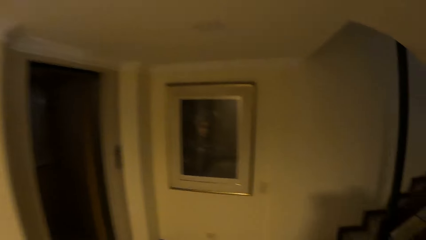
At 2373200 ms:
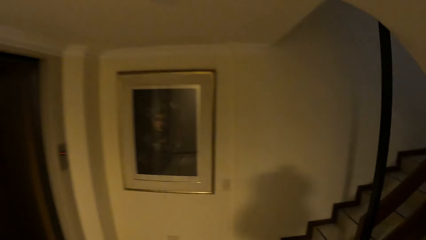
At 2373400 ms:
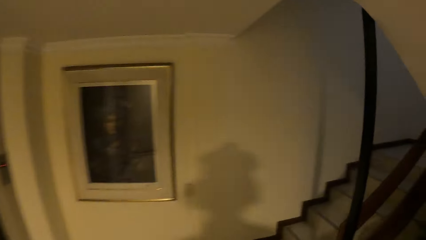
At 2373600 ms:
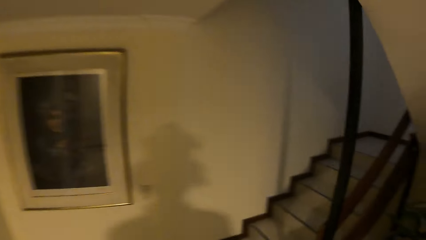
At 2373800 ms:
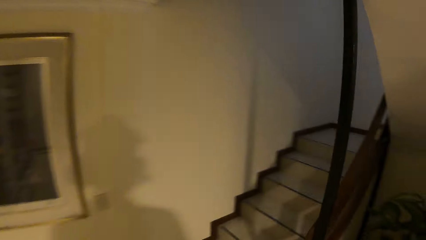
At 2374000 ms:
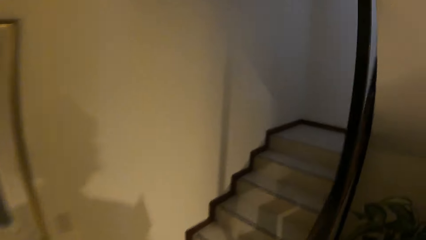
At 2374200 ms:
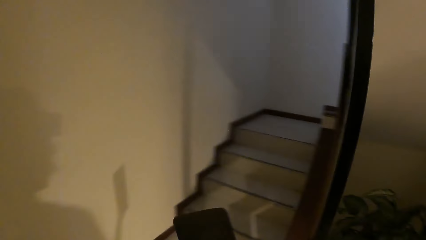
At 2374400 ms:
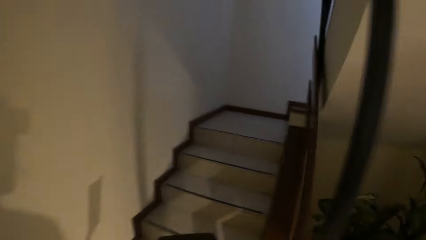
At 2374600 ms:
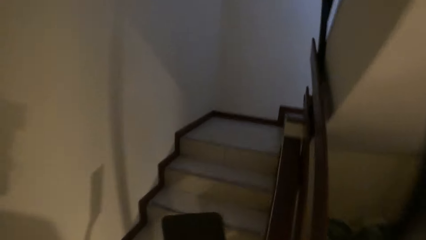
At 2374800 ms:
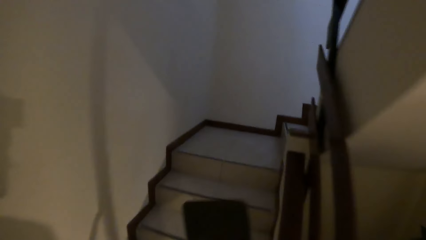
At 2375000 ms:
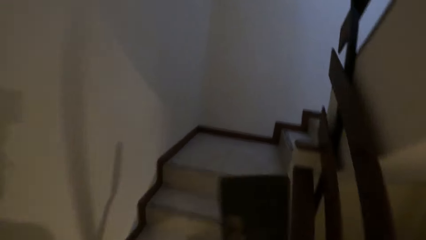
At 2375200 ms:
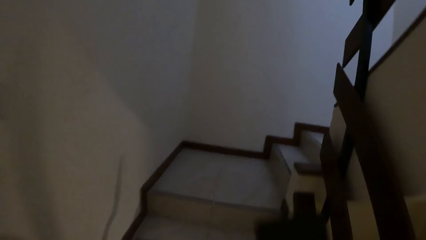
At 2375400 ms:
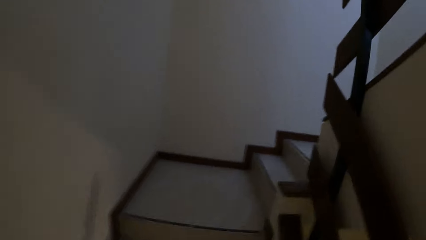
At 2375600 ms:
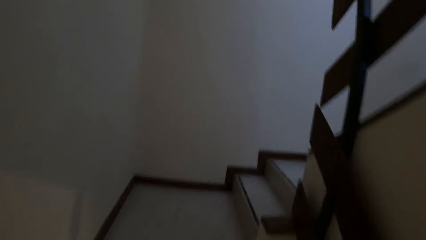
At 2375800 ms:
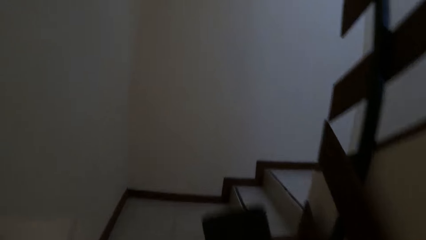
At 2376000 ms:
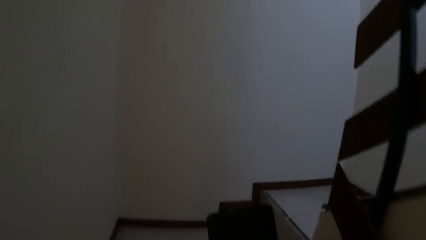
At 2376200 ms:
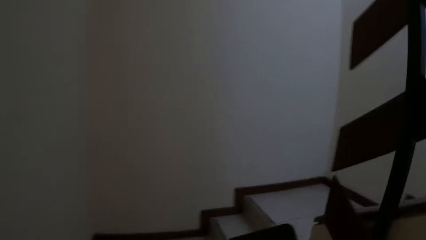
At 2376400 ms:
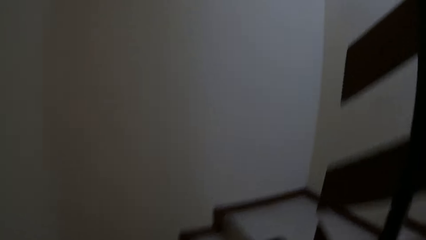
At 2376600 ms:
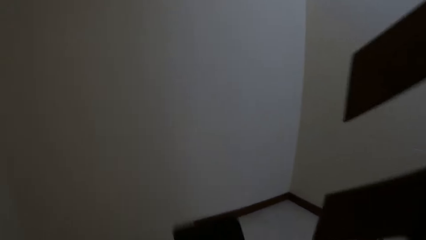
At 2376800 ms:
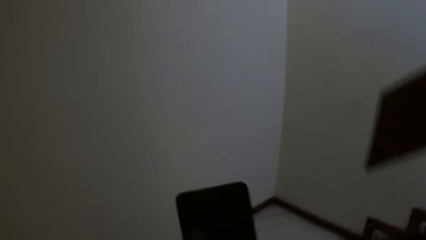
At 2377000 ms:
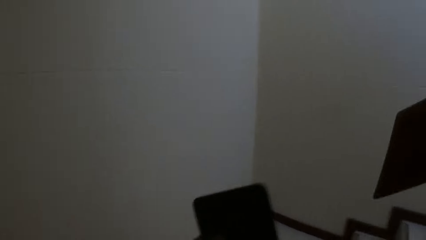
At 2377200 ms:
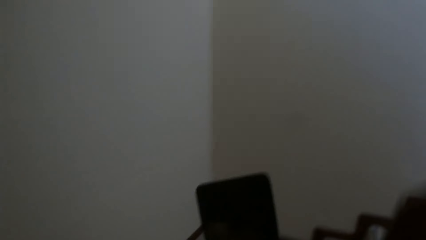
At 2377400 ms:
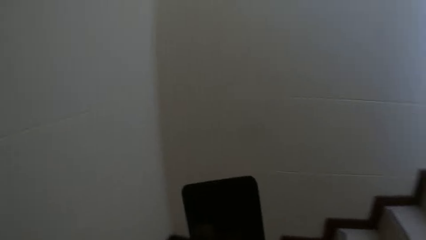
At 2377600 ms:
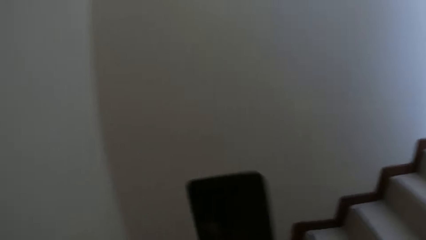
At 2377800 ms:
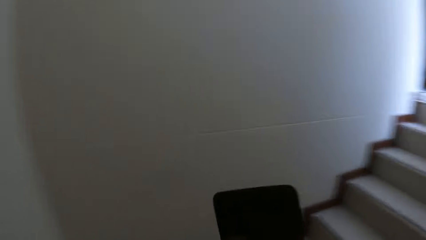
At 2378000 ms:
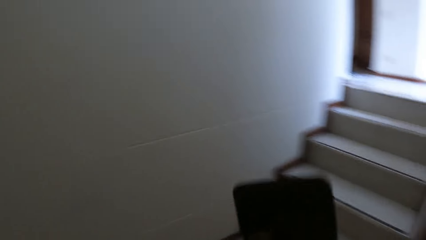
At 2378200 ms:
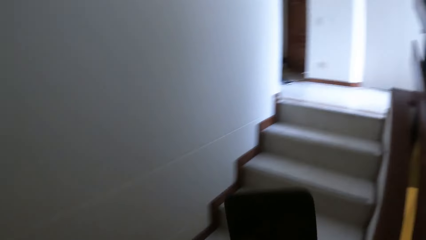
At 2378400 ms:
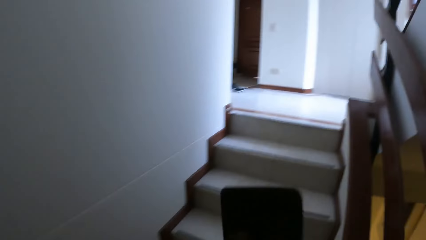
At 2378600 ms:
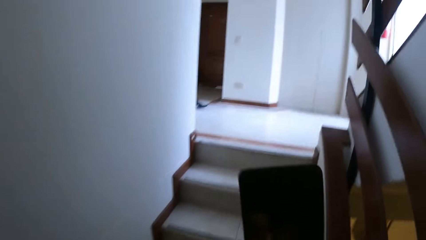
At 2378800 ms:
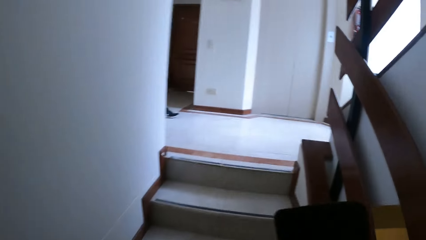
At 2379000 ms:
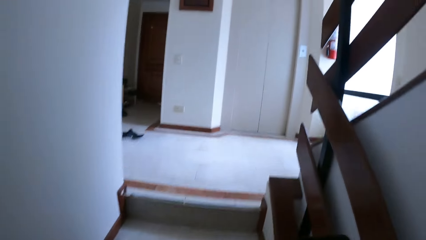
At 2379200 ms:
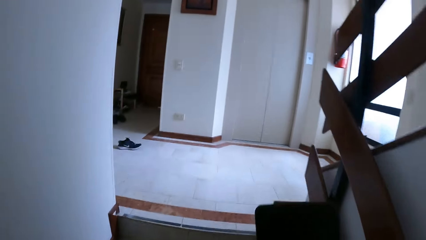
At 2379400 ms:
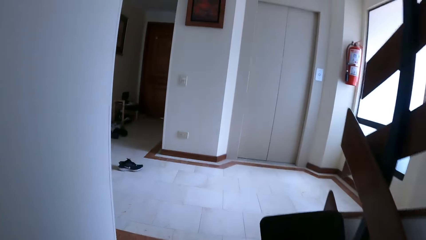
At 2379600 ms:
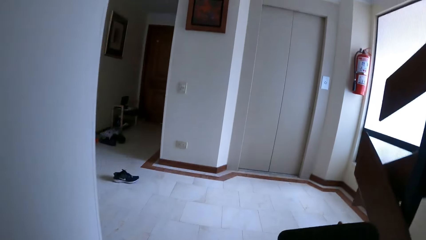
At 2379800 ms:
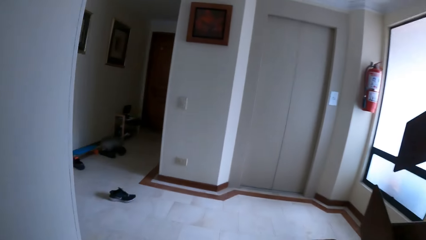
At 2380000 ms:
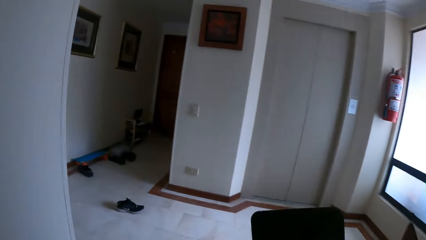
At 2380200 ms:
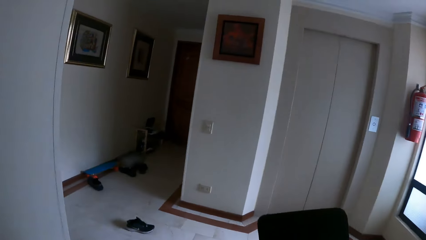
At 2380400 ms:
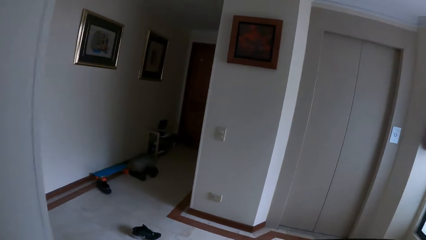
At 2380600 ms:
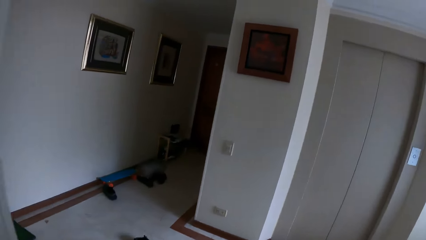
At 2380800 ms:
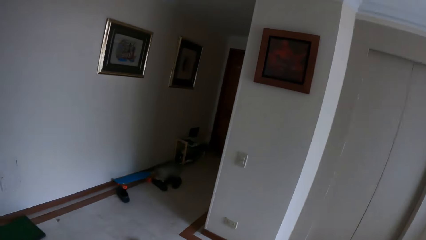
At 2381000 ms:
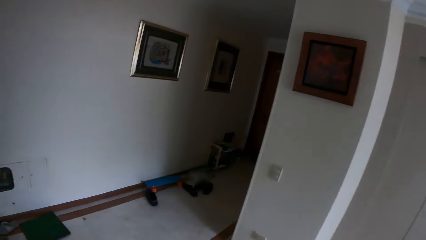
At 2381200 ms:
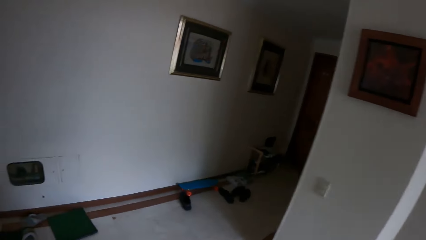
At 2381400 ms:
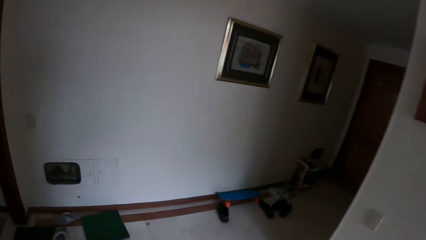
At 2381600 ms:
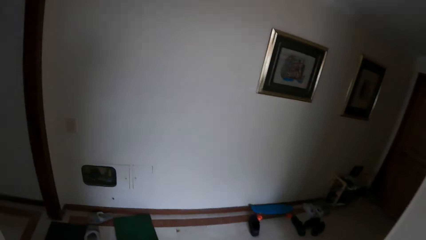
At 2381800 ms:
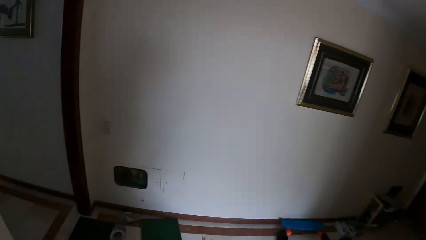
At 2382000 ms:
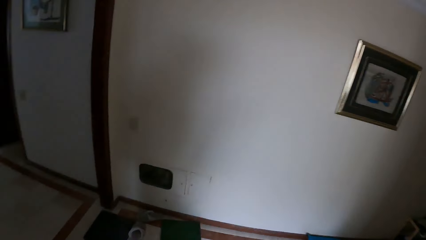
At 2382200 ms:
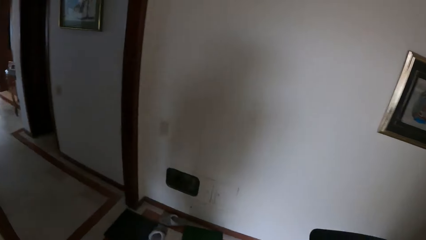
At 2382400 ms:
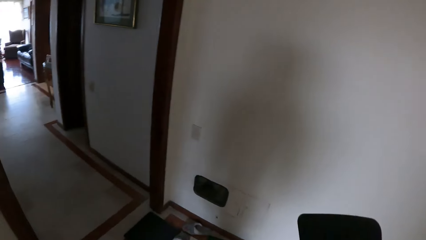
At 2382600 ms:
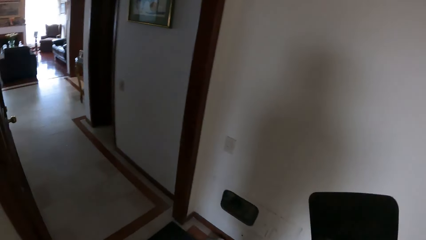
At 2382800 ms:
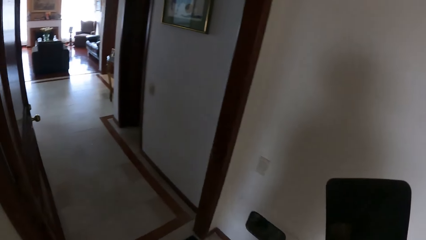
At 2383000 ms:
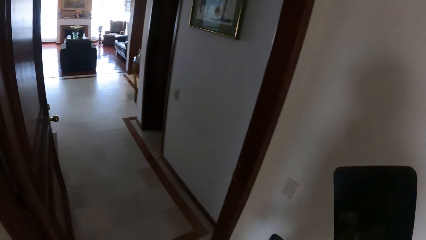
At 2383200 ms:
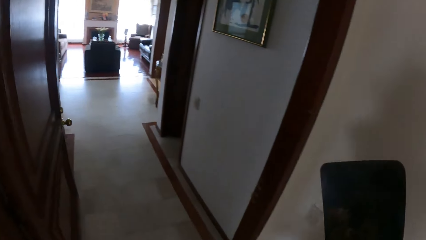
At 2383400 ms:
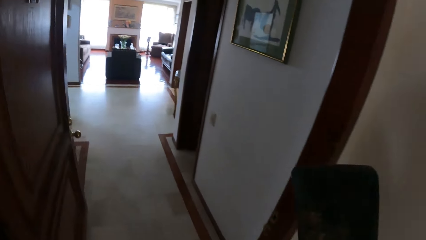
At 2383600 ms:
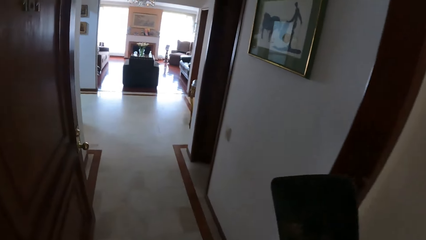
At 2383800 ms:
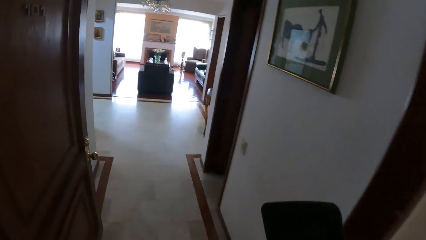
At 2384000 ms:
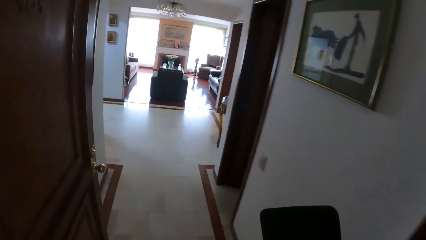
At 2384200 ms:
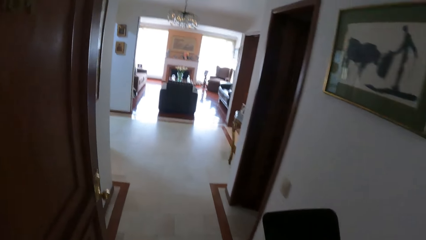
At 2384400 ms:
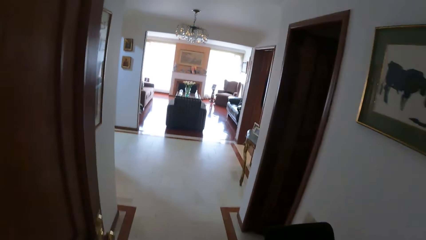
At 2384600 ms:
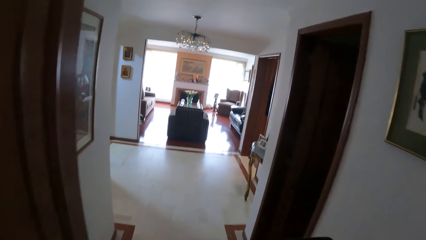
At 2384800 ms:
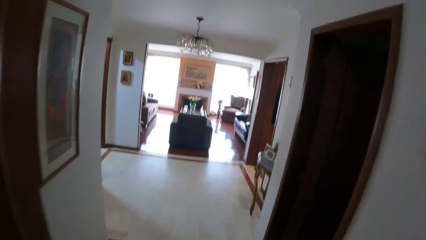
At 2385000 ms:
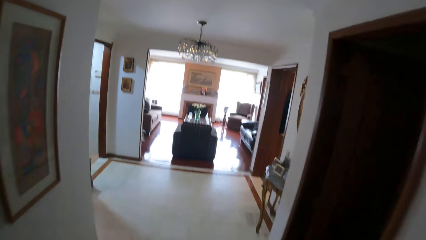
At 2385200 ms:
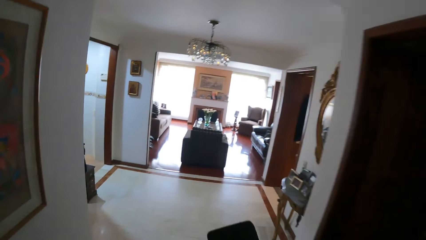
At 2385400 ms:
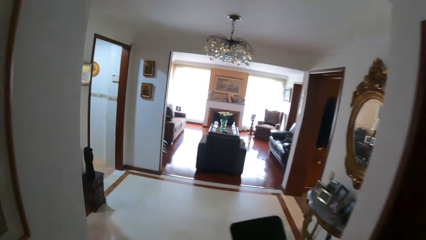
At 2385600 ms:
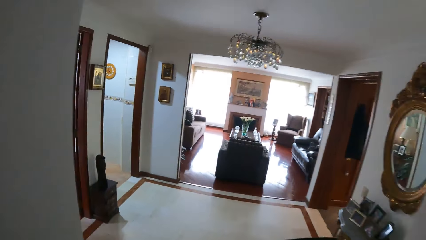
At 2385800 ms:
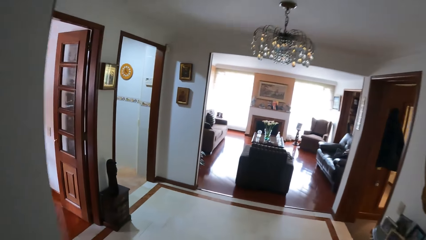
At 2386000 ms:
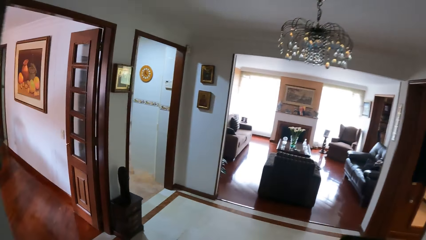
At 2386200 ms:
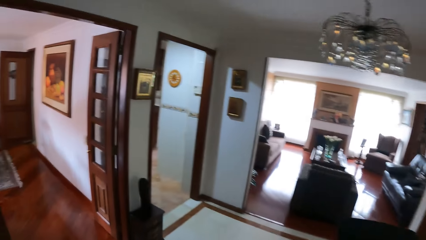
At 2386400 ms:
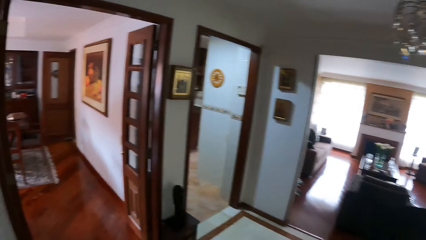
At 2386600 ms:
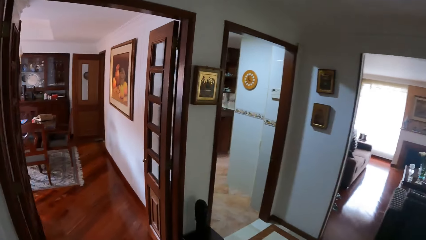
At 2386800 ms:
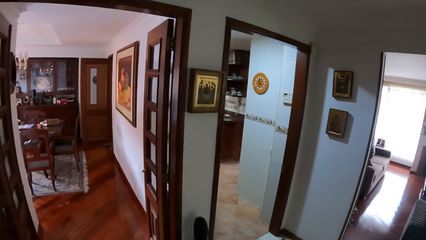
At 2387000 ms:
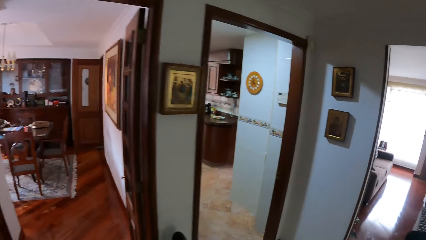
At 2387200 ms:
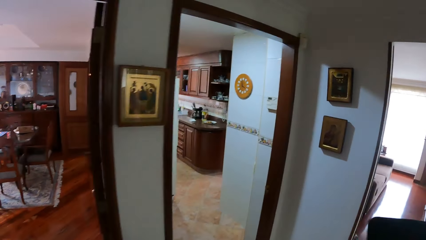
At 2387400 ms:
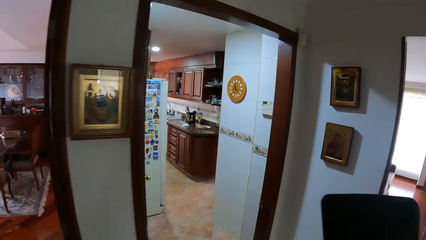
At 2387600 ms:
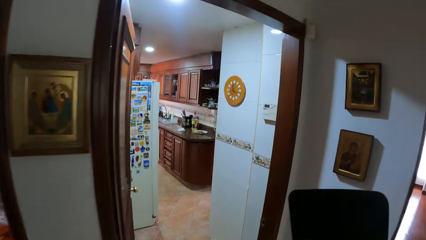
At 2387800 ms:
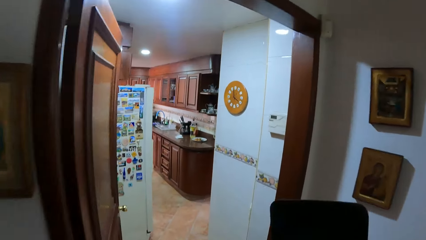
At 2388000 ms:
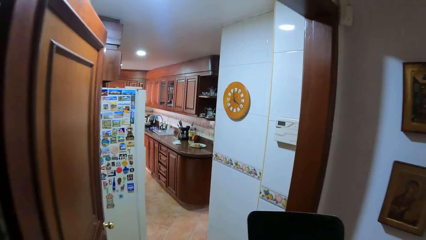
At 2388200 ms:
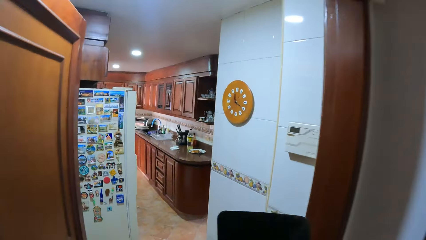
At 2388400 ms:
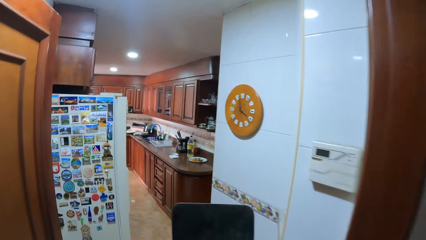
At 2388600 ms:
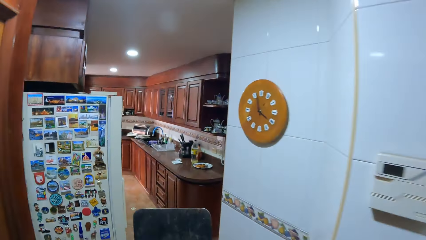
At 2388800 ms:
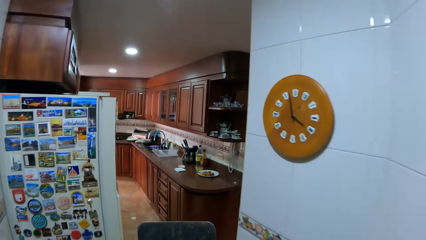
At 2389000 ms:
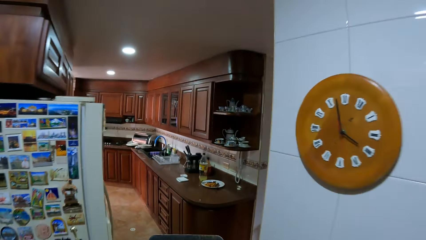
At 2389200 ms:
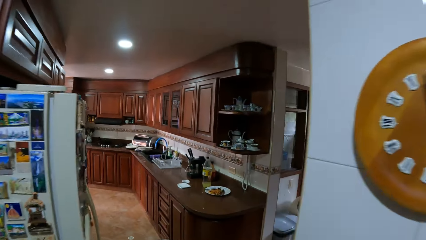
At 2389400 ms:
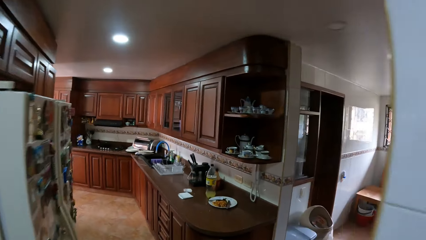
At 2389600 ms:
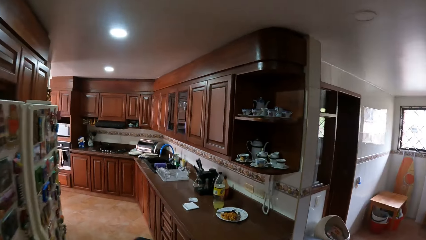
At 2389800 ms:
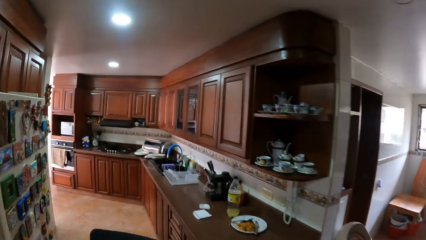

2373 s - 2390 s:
The camera wearer climbs stairs. They walk around.
